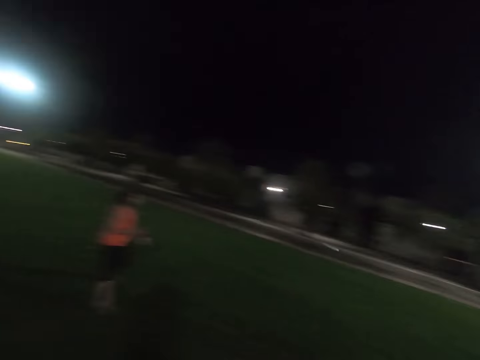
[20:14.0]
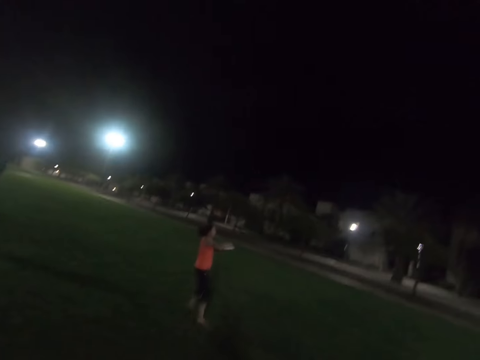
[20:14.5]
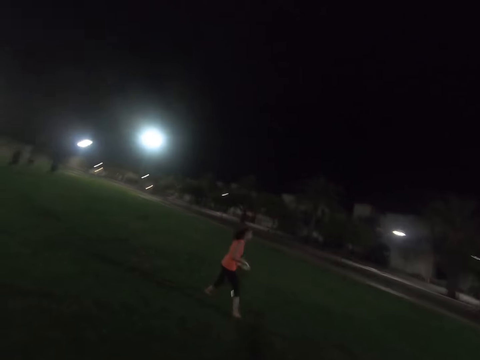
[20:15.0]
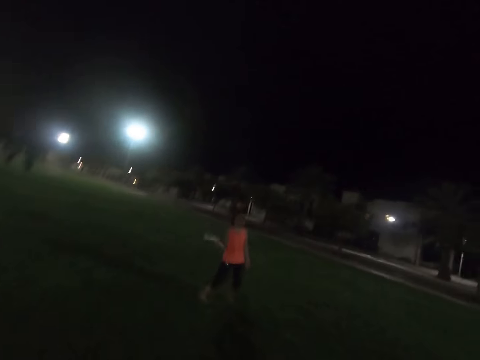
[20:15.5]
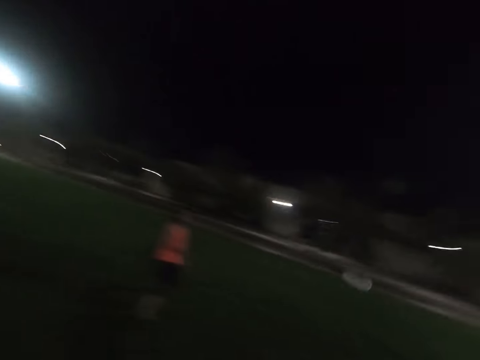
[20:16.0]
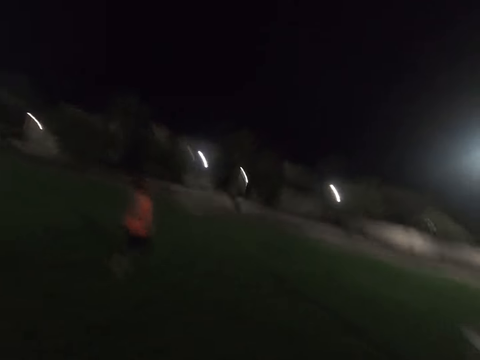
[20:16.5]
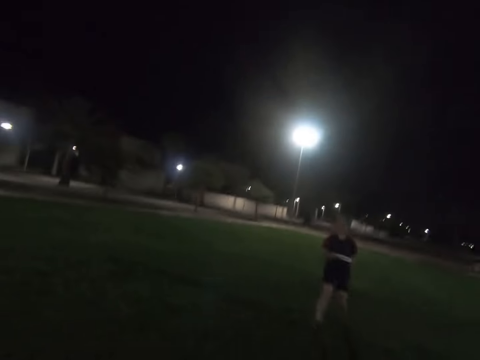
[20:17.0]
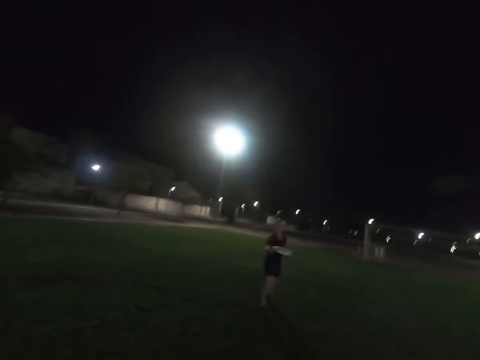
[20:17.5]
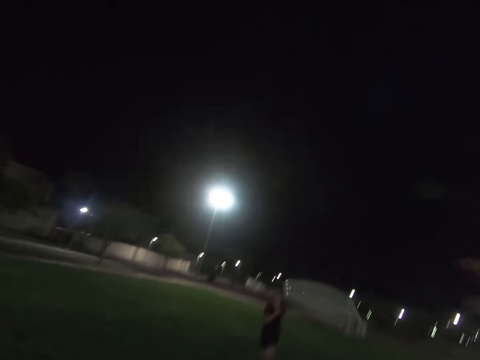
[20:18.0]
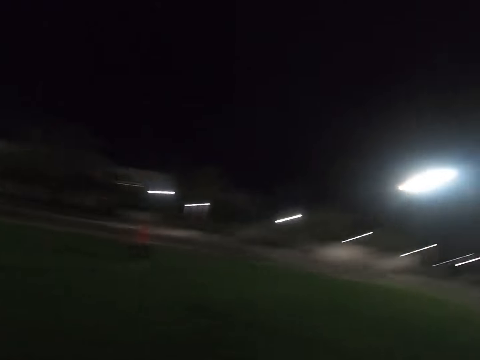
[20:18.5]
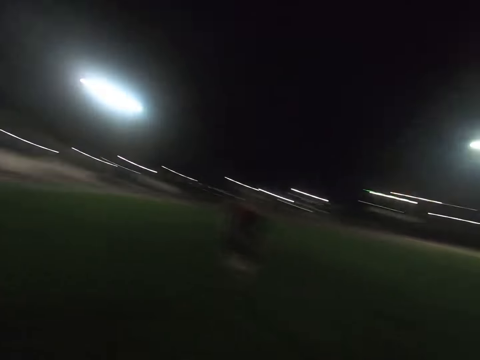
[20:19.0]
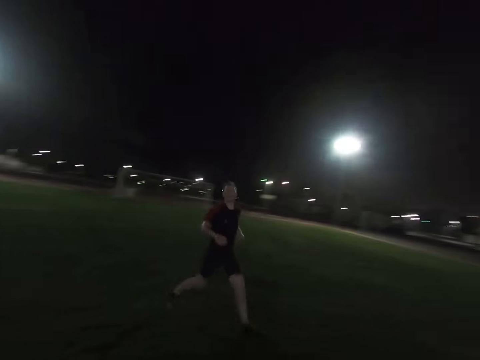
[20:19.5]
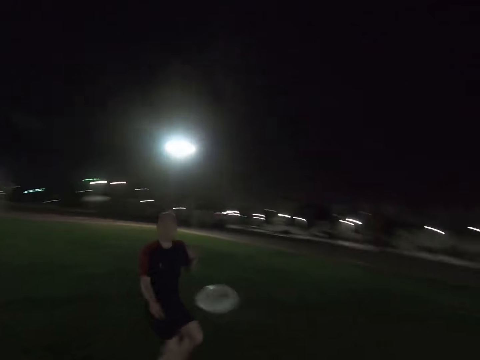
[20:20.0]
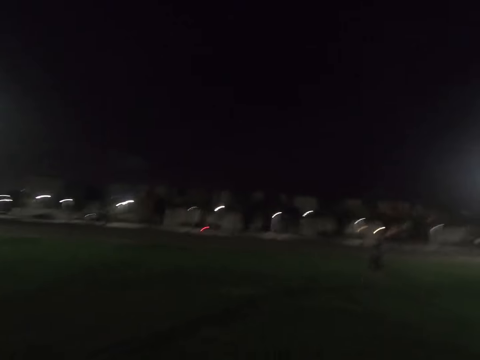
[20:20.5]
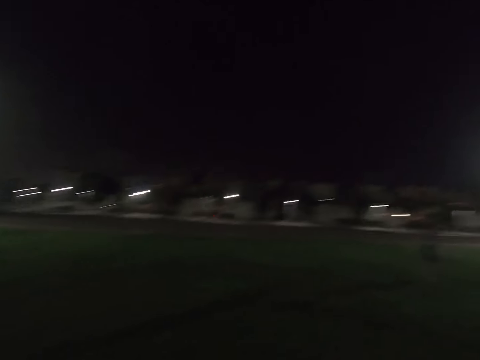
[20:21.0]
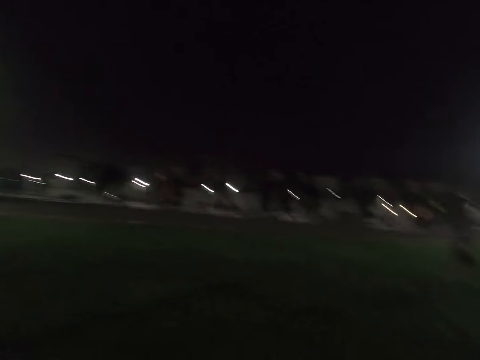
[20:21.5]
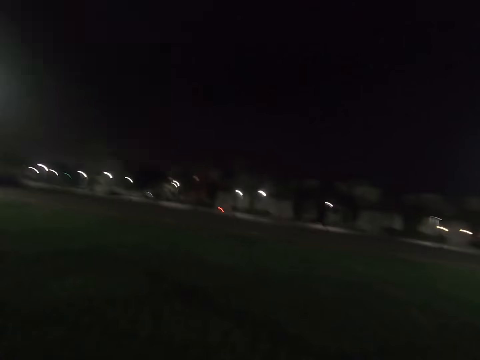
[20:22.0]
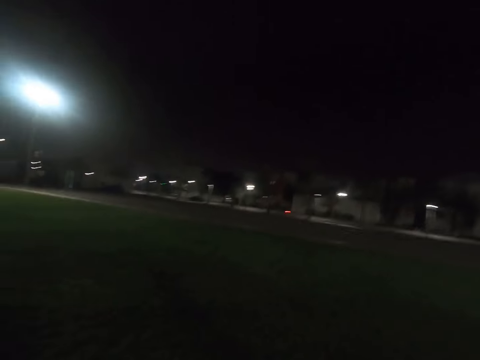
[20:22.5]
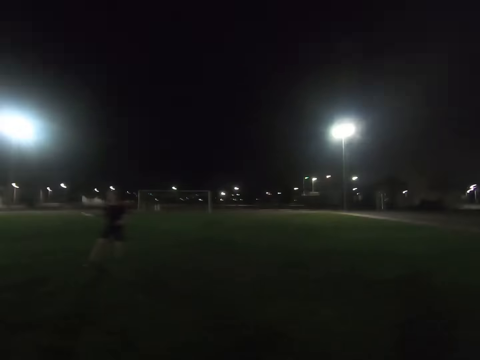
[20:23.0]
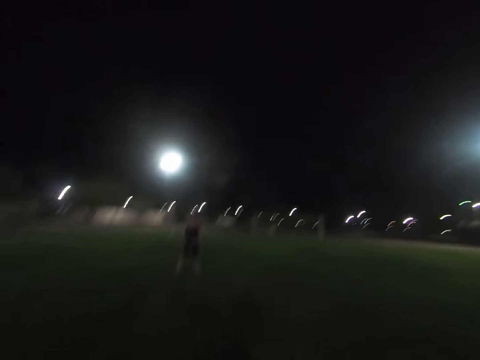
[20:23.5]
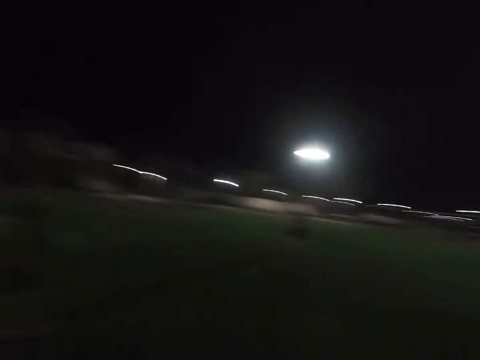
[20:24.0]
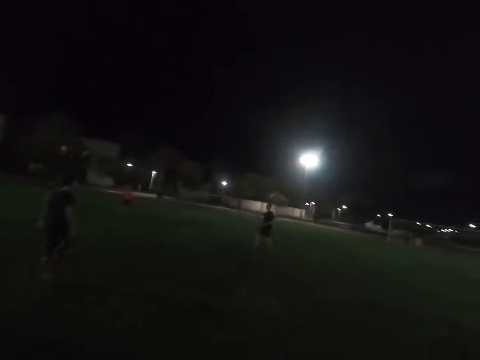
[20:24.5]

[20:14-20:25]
A lady catches the frisbee disc. A man throws the frisbee to the lady. The lady throws the frisbee to the man. The man throws the frisbee to the camera wearer. The camera wearer catches the frisbee. They throw the frisbee to the man. The man catches the frisbee.

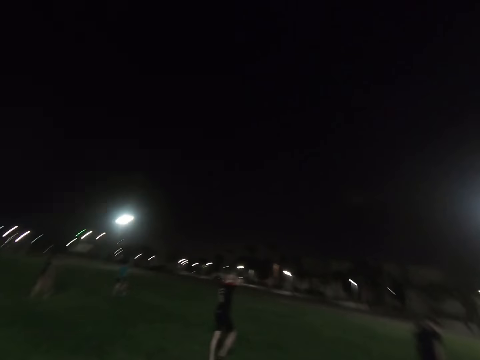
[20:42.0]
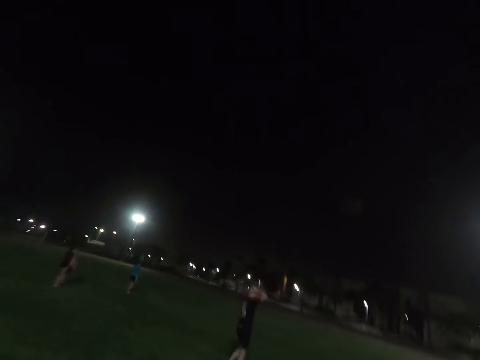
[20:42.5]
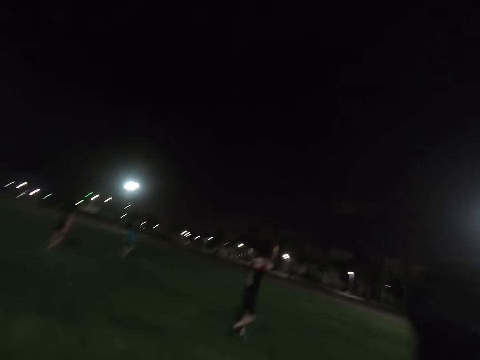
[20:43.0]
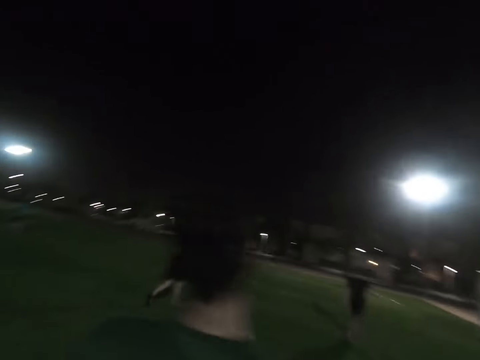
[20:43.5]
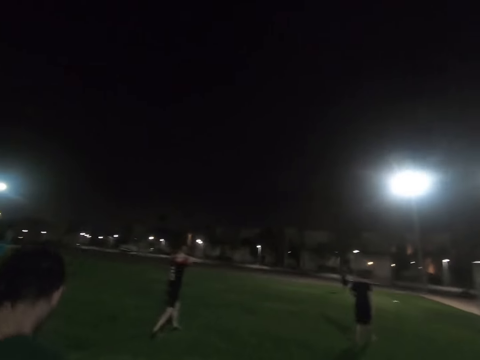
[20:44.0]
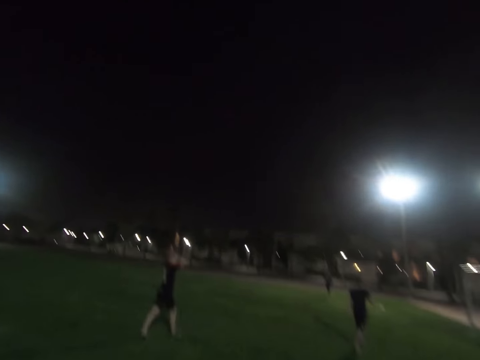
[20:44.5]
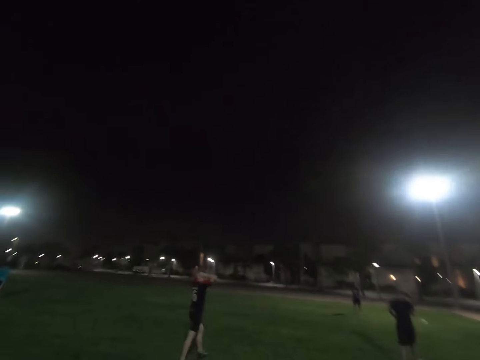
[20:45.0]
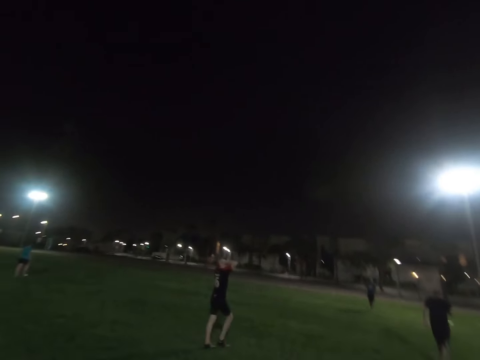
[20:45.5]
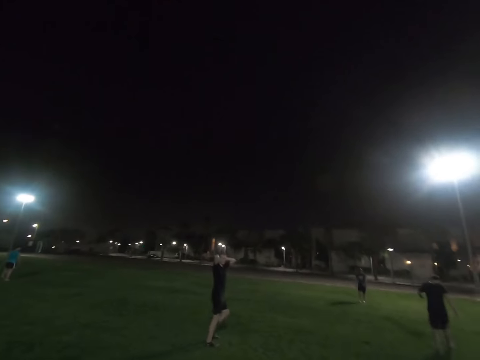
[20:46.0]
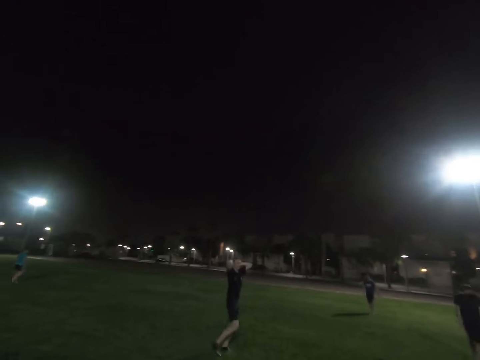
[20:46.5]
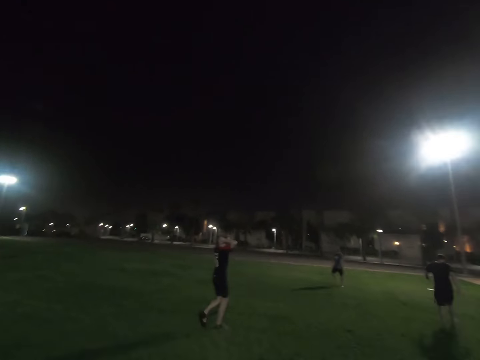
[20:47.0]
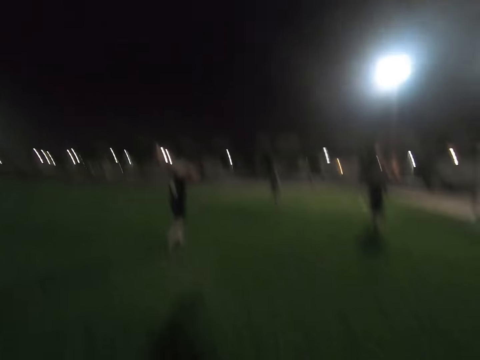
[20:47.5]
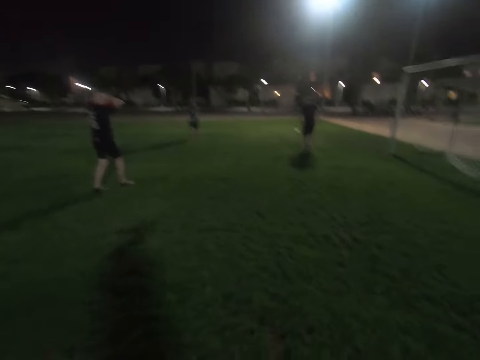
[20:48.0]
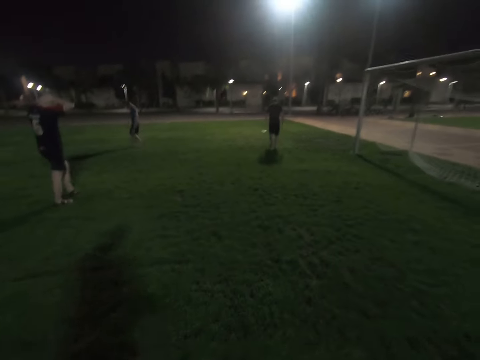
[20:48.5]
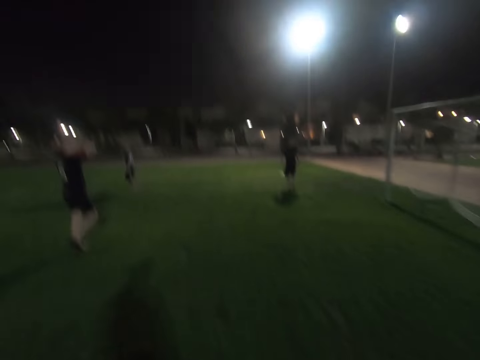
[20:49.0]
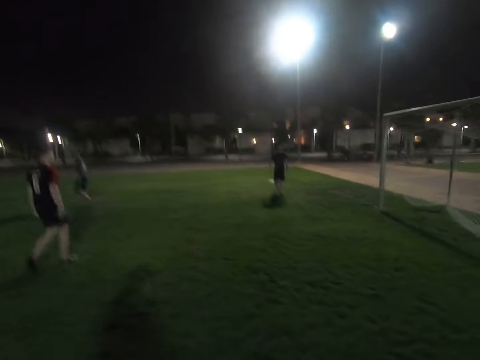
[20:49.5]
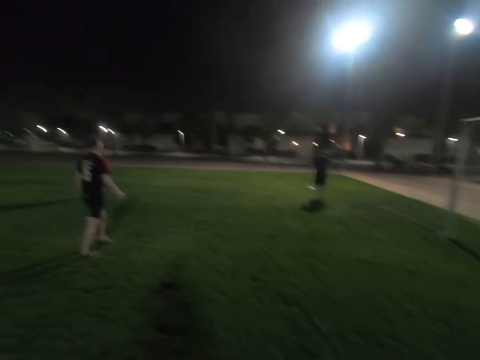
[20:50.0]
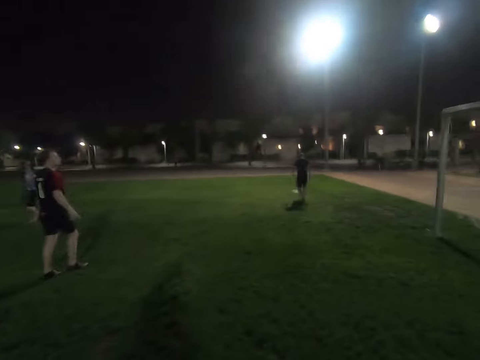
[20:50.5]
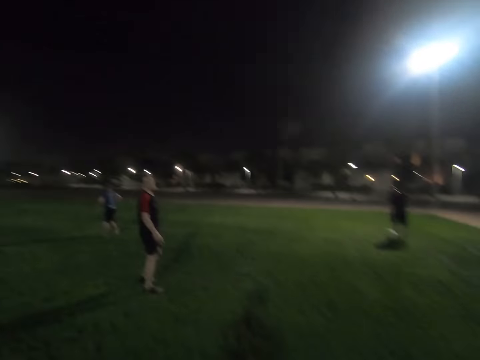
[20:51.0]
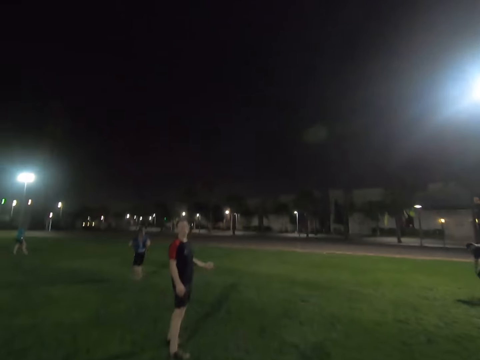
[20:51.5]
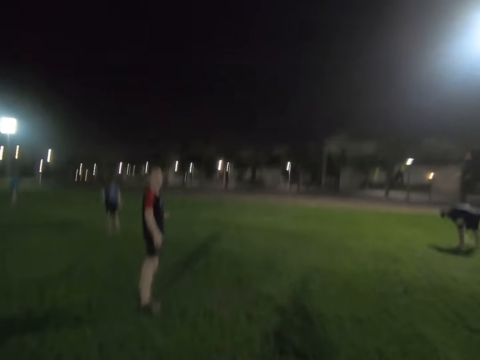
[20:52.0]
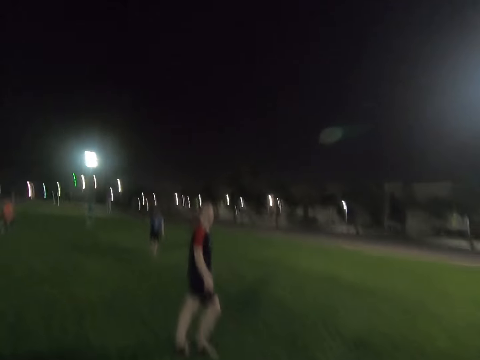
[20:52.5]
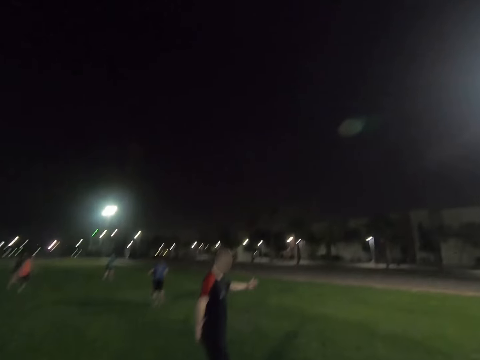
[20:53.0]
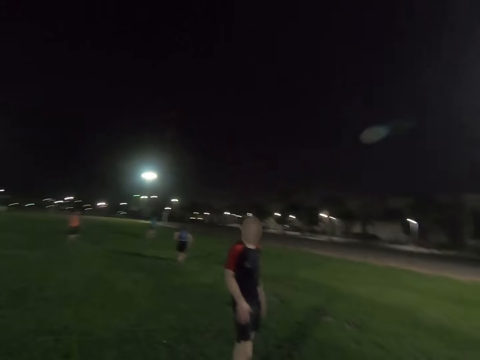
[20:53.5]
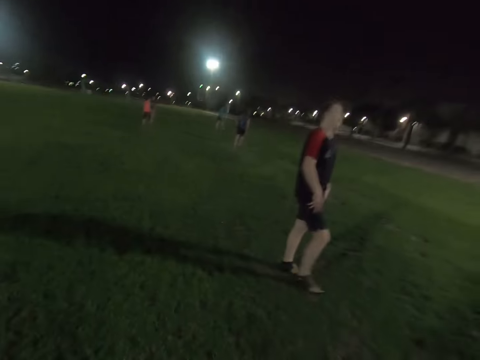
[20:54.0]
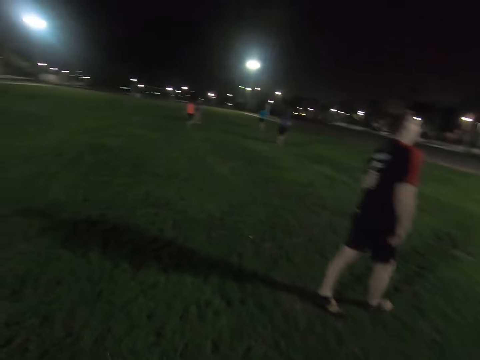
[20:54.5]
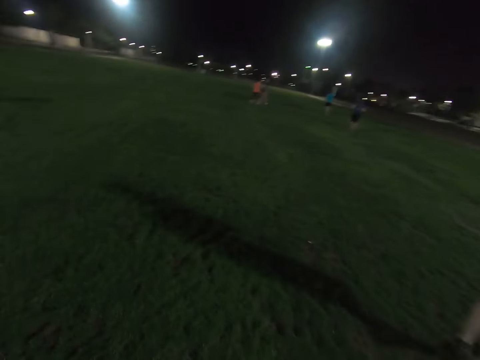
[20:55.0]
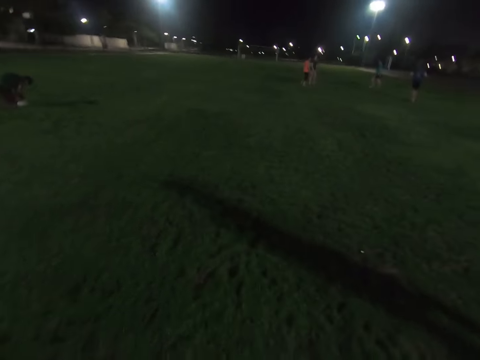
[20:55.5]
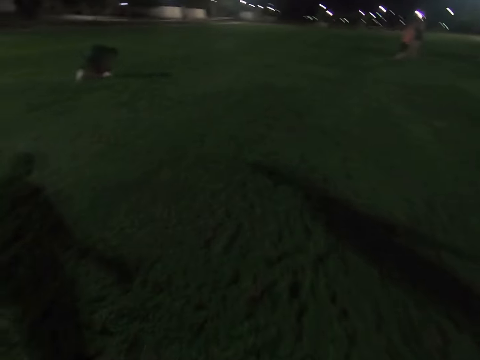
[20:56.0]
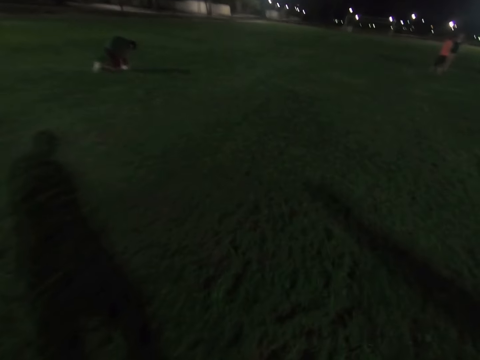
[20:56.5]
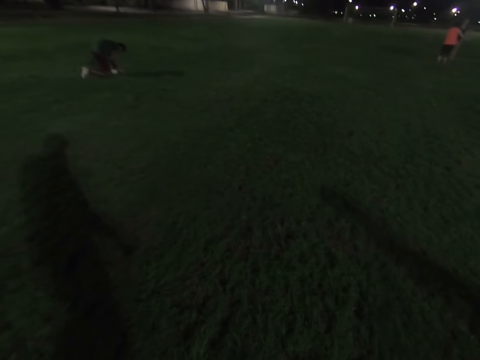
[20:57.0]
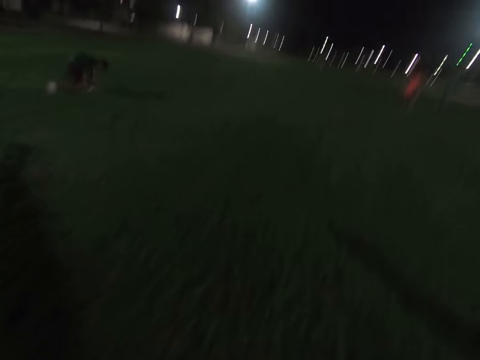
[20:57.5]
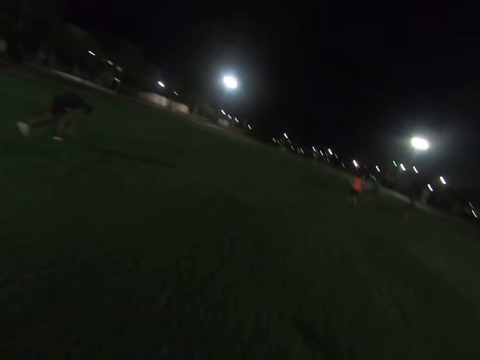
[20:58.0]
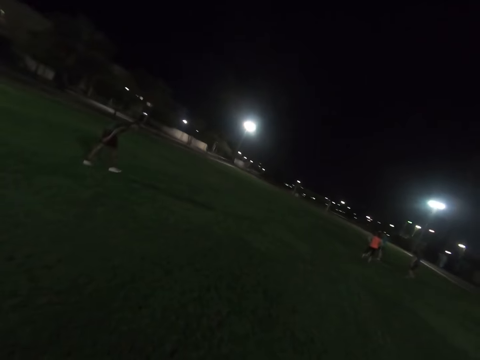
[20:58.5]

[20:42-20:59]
A man walks around the field. The man talks to the camera wearer. The man bends in the field.
